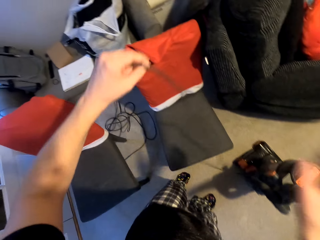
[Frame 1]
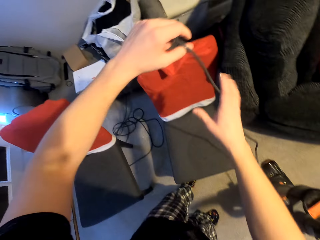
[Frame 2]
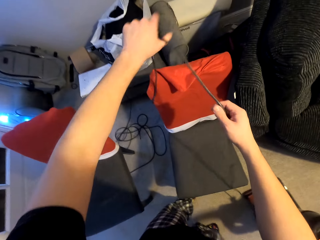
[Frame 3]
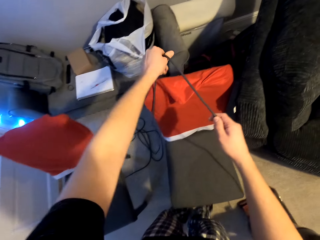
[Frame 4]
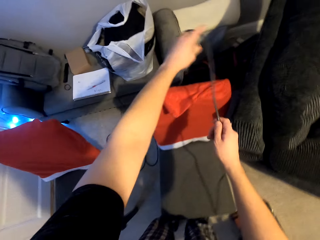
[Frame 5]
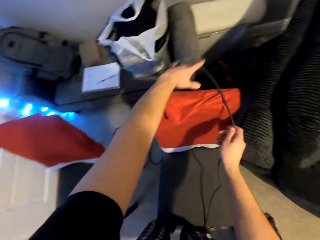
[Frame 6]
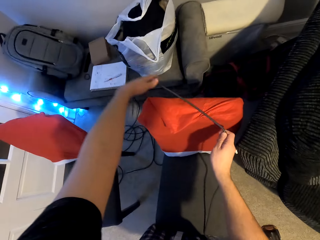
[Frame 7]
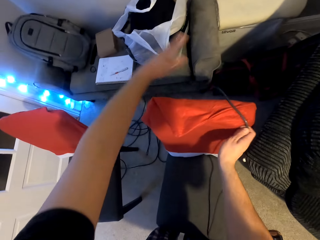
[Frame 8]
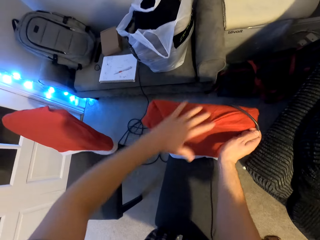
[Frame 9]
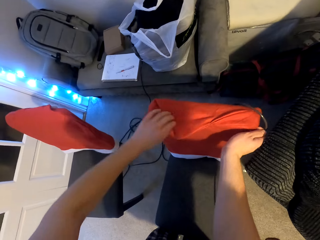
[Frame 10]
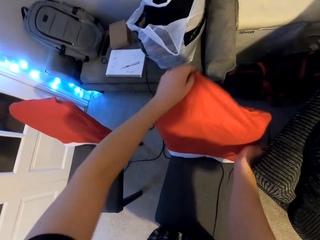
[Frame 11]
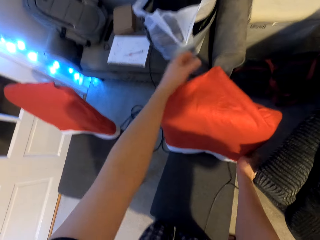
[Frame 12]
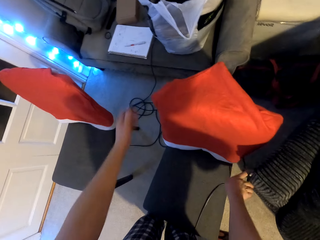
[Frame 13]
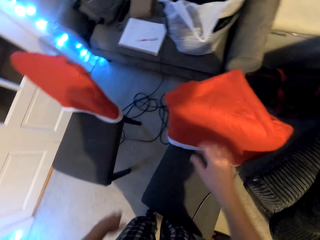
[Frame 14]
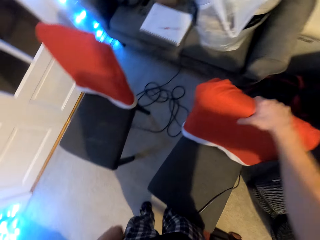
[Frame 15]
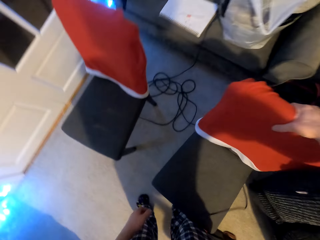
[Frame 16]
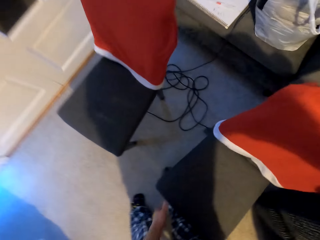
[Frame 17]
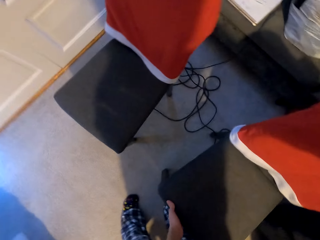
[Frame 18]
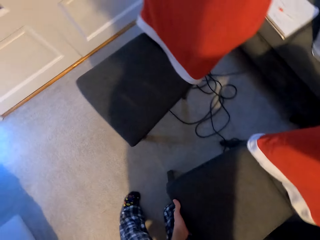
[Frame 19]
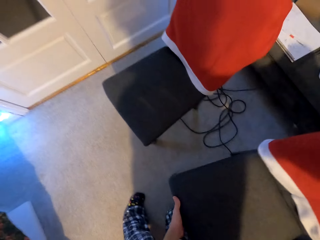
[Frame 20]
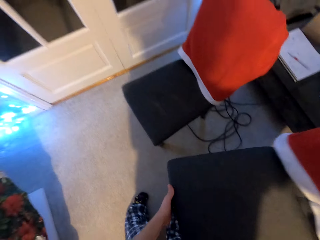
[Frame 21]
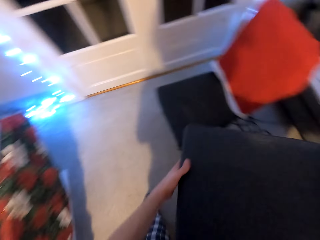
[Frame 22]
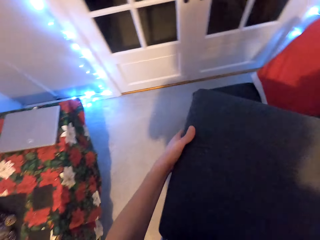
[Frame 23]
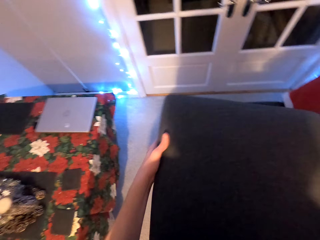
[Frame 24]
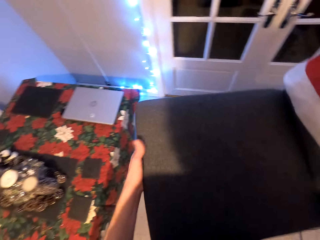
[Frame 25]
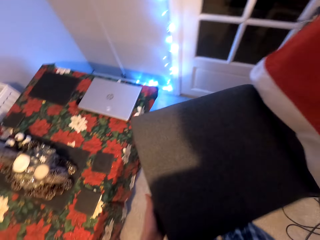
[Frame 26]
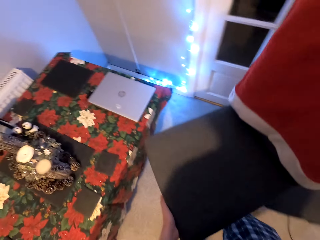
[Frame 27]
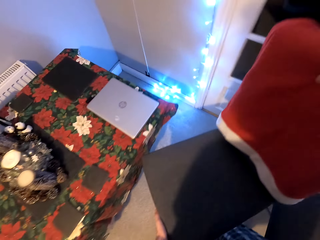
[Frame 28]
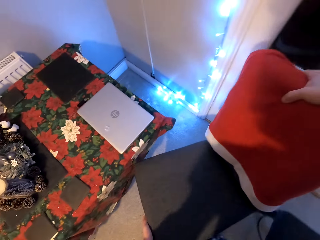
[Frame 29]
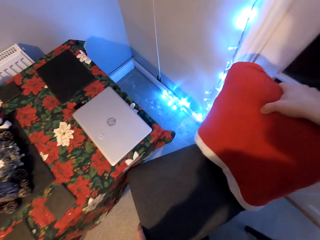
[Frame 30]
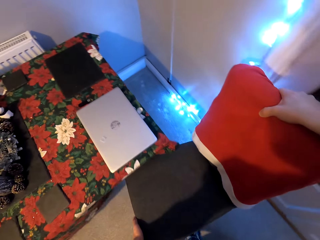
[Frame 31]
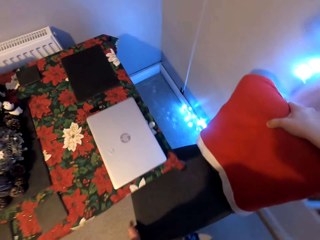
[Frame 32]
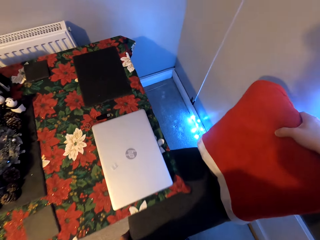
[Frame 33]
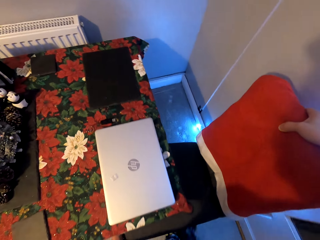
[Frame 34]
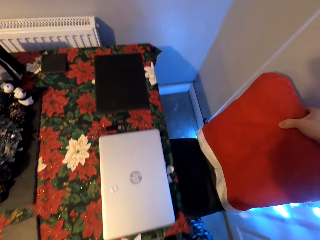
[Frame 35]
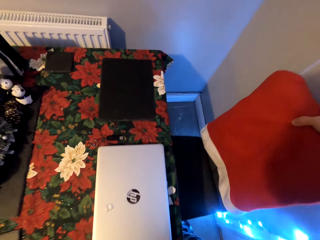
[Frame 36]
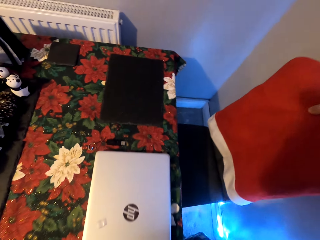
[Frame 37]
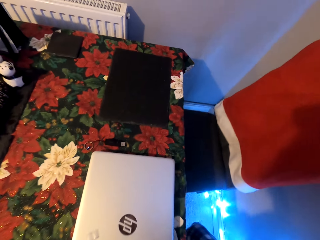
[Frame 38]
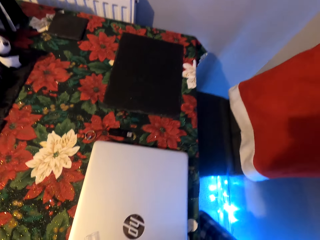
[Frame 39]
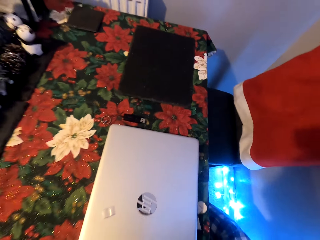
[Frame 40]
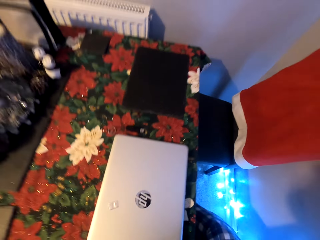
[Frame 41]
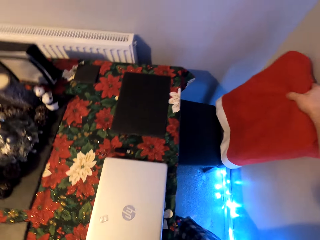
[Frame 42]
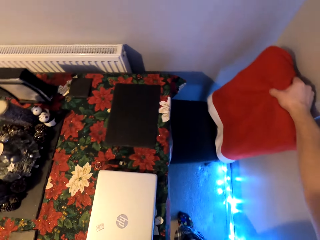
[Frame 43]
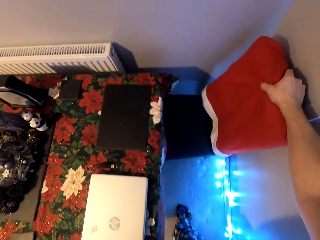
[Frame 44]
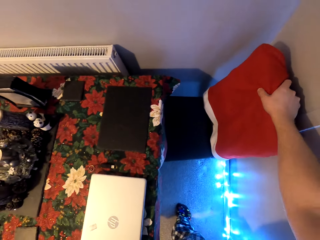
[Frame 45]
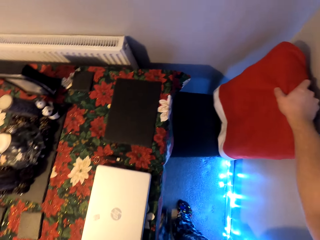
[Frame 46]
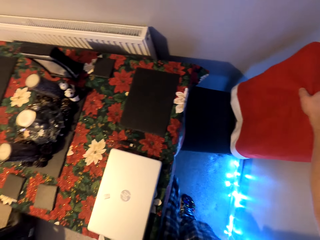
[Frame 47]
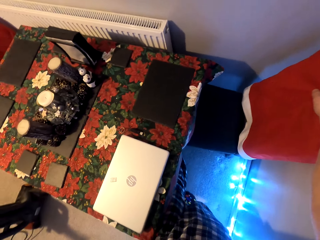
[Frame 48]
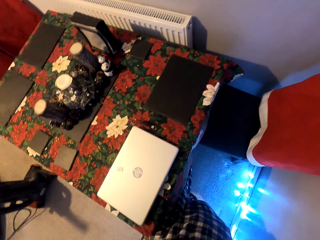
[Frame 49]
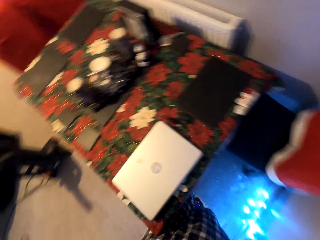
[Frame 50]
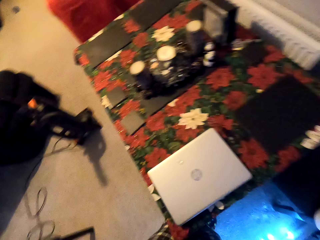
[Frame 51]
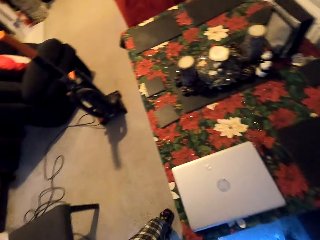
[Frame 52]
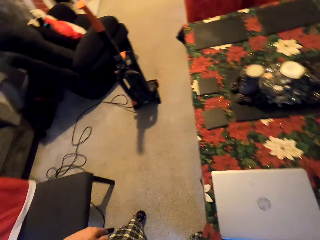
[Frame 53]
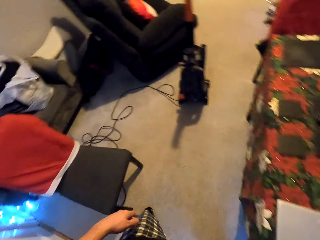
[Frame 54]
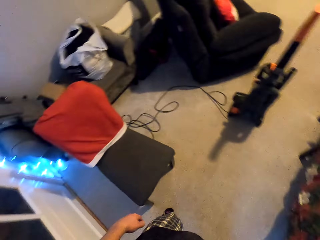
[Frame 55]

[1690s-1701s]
The camera wearer holds the vacuum cleaner wire with his hand. He hangs the vacuum cleaner cable on the chair. He holds the chair. He carries the chair. He puts the chair next to the table, to the wall.

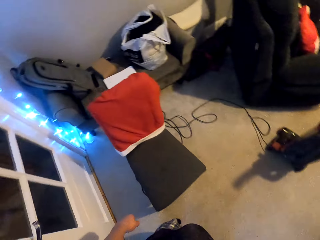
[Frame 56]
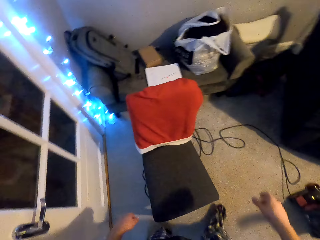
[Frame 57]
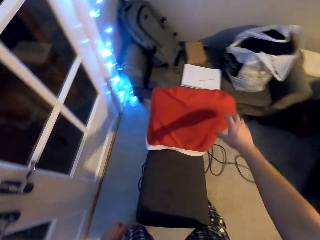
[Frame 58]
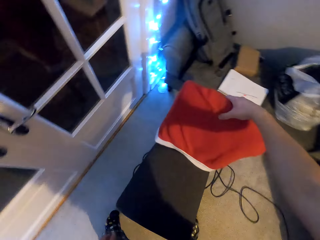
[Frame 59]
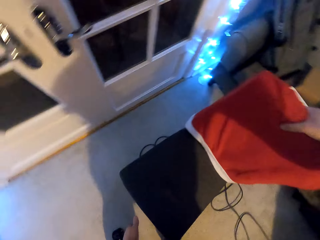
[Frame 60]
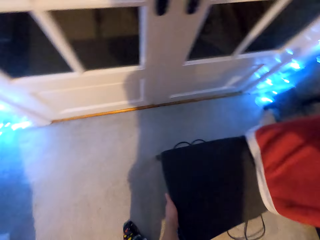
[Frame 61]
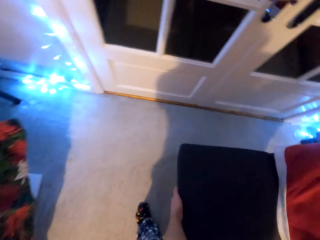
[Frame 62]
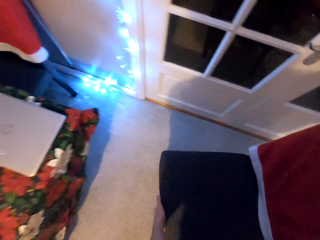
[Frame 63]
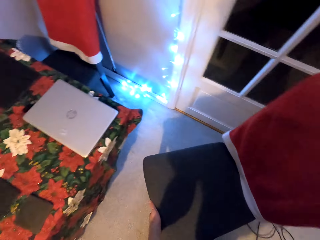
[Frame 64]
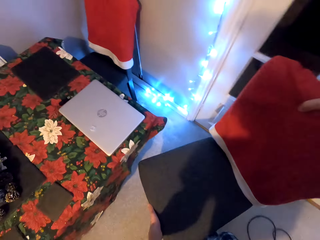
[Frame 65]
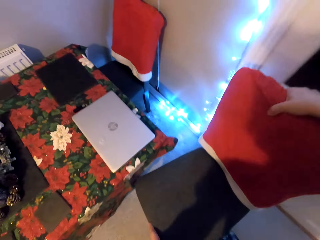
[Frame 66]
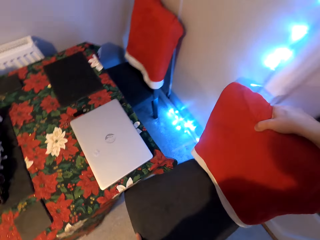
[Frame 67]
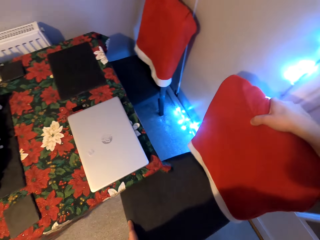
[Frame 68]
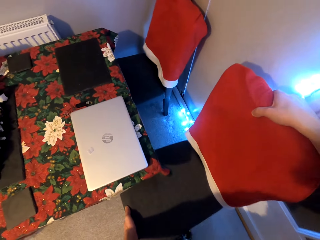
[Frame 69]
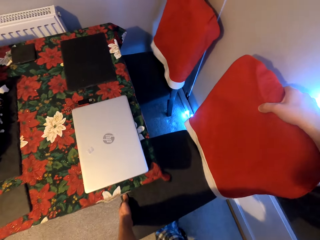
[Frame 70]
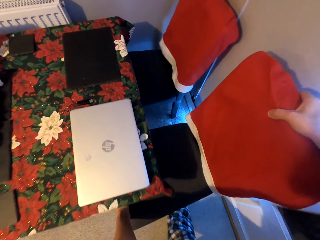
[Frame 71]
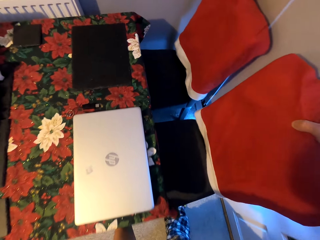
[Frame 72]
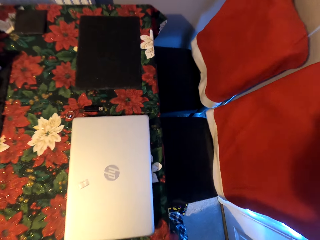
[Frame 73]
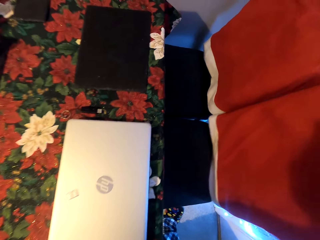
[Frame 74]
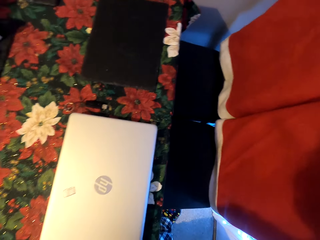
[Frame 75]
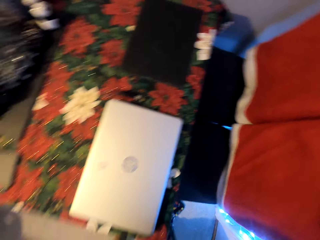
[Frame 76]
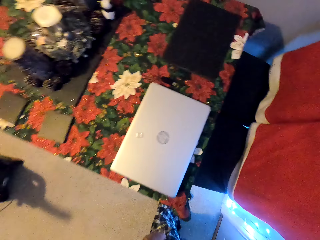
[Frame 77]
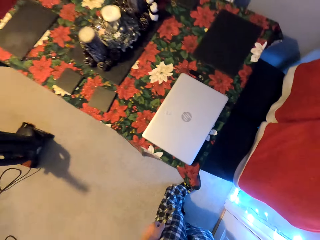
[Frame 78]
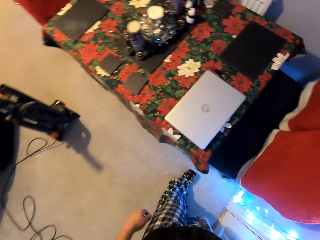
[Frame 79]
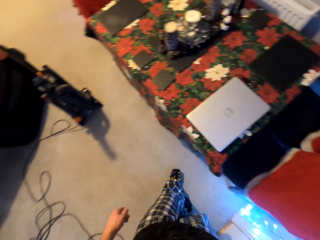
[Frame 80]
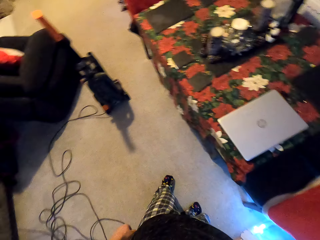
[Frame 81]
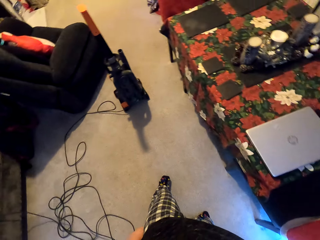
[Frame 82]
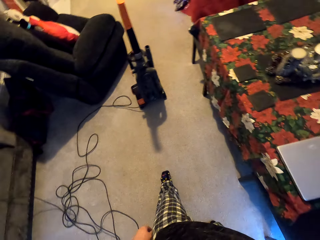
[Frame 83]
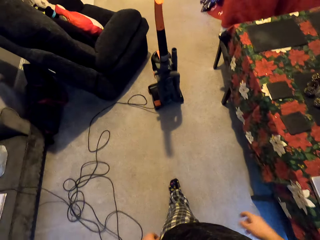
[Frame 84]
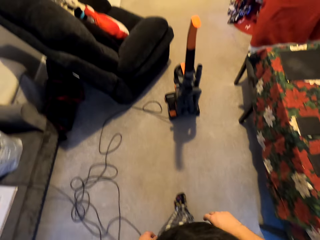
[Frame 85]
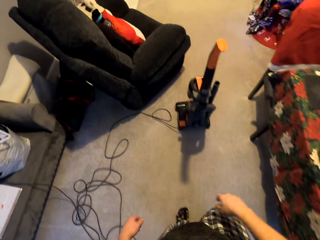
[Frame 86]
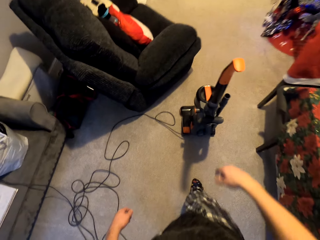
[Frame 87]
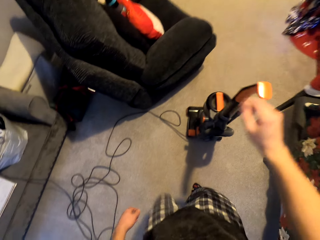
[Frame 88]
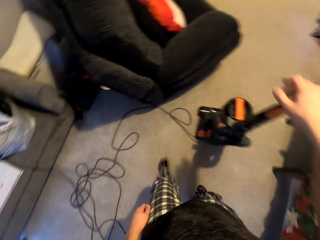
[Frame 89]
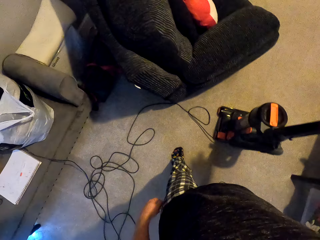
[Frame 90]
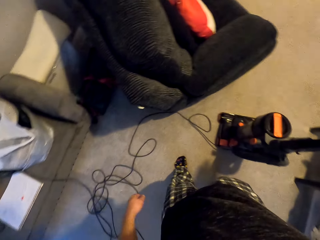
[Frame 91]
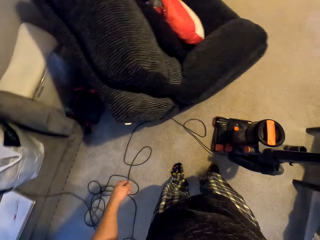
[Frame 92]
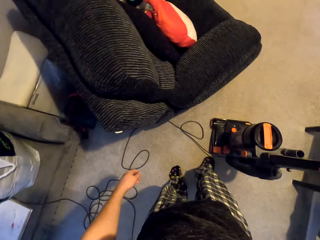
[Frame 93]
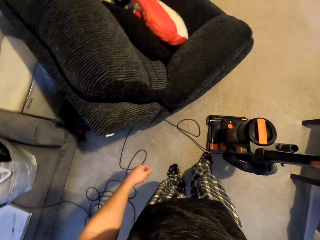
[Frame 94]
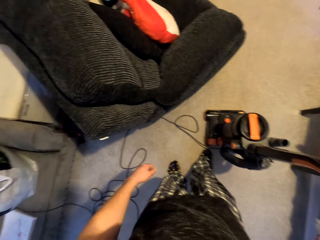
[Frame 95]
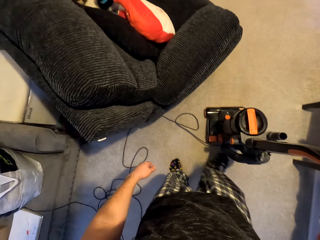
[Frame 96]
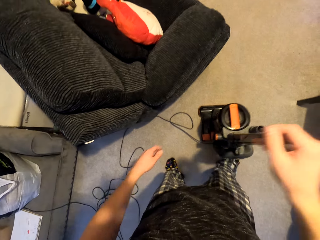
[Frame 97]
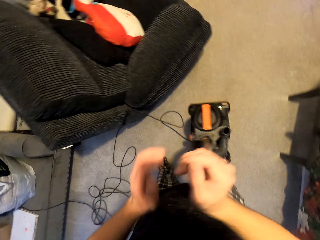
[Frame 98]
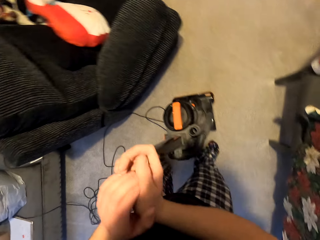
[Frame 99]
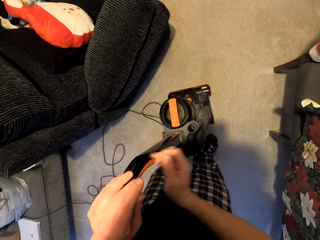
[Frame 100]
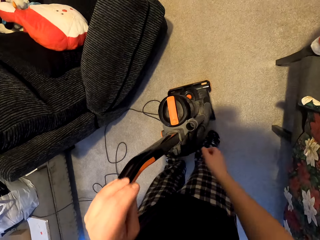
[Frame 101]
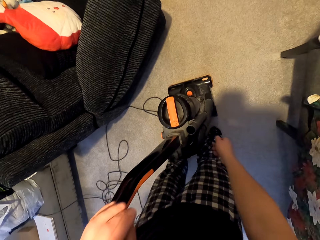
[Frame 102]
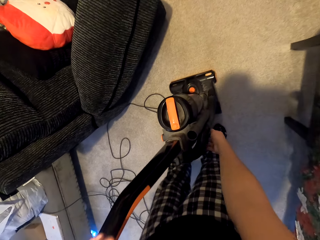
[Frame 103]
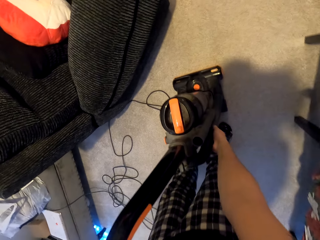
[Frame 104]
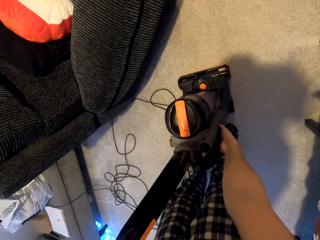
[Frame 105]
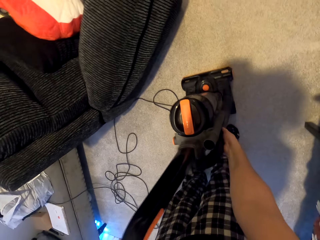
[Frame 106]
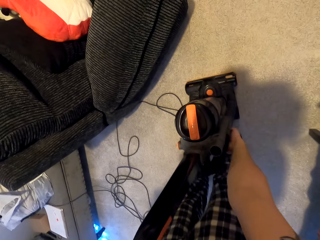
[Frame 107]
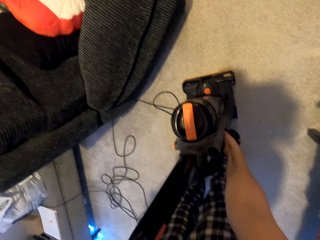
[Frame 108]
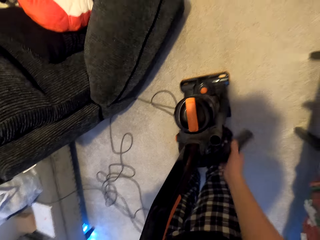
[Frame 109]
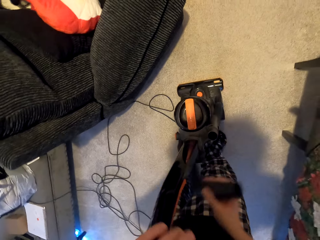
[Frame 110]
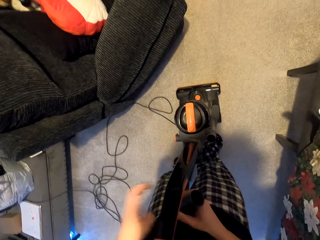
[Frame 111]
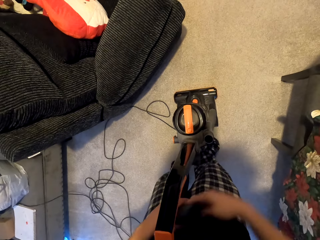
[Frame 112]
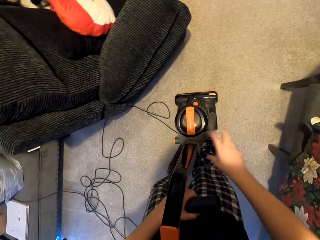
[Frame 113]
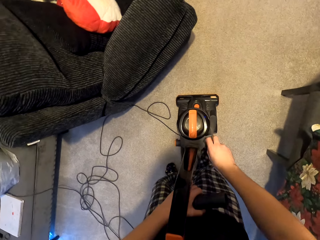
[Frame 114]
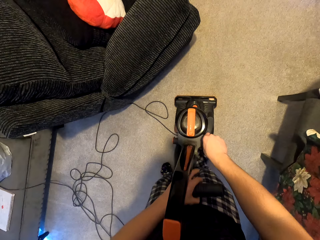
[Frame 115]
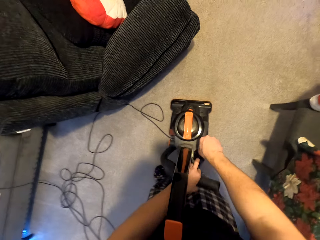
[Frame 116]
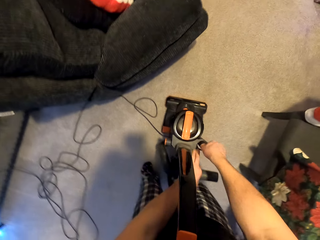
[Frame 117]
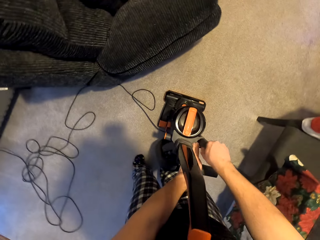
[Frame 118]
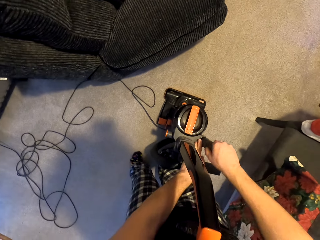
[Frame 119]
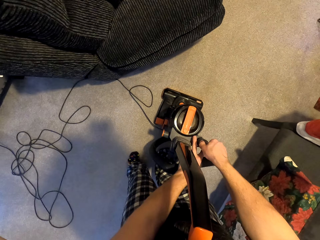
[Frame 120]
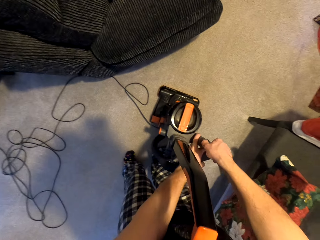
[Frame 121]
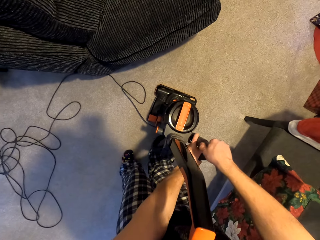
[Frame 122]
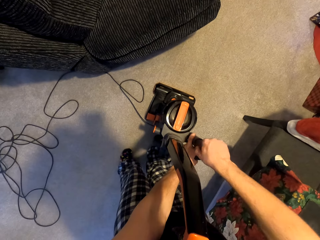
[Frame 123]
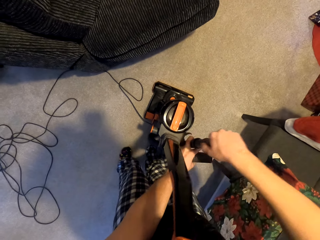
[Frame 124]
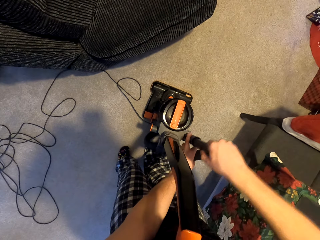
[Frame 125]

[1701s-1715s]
The camera wearer holds a chair. They move the chair towards the table. They carry the chair. They put the chair next to the table. They hold the vacuum cleaner. They hold the vacuum cleaner with both hands. They remove the vacuum cleaner pipe. They pull the hose holder and pull the suction inlet.
